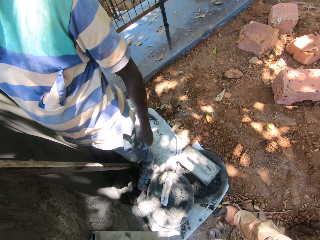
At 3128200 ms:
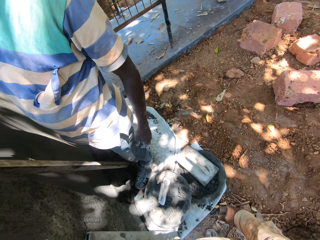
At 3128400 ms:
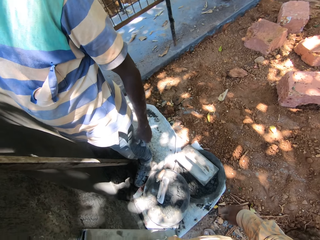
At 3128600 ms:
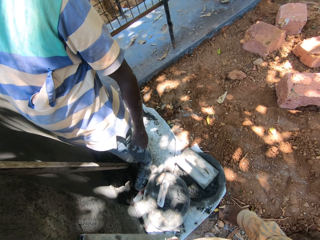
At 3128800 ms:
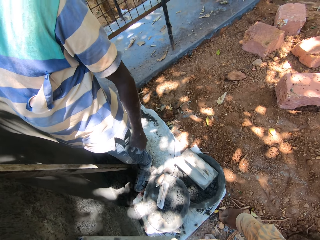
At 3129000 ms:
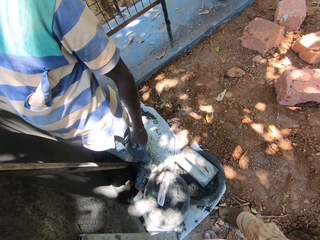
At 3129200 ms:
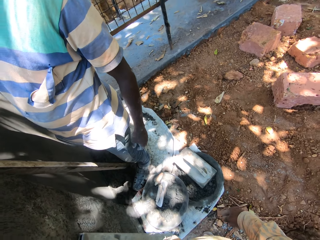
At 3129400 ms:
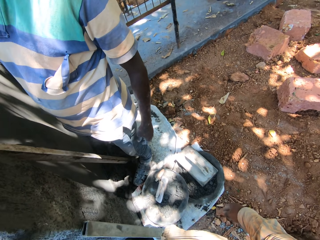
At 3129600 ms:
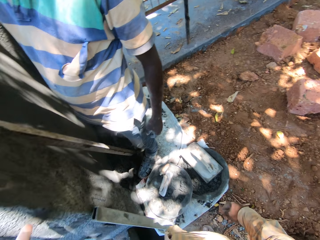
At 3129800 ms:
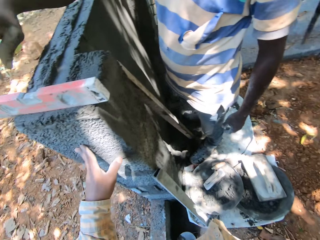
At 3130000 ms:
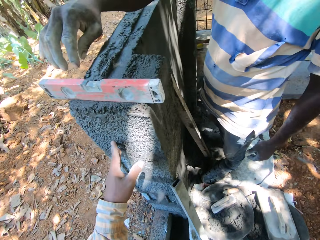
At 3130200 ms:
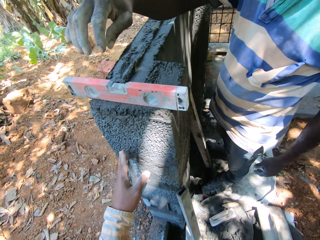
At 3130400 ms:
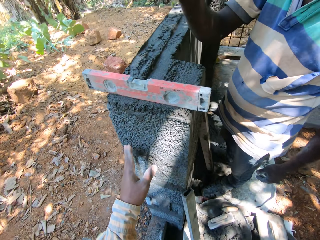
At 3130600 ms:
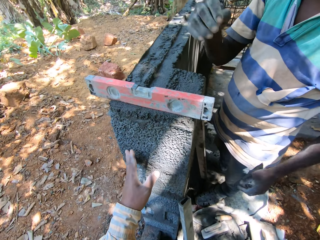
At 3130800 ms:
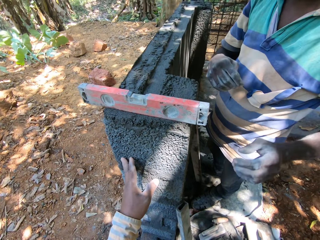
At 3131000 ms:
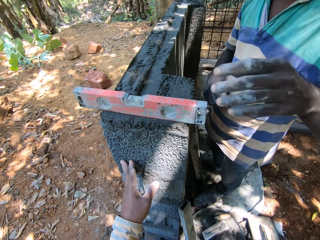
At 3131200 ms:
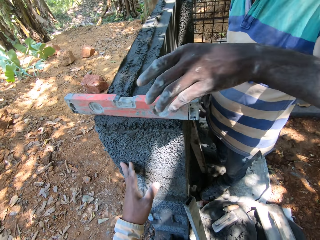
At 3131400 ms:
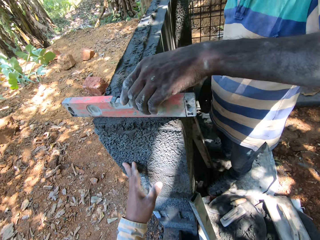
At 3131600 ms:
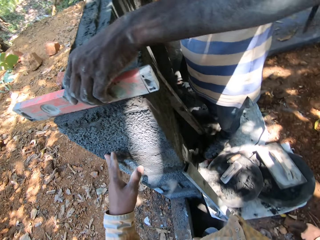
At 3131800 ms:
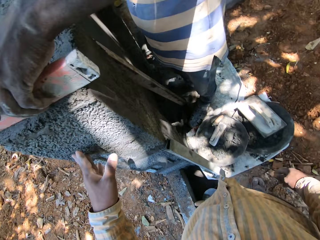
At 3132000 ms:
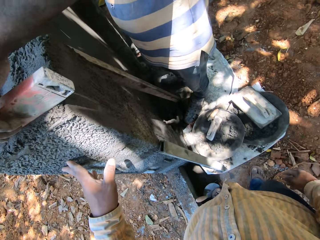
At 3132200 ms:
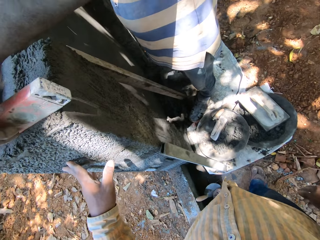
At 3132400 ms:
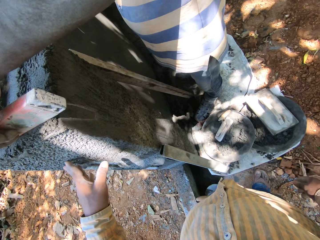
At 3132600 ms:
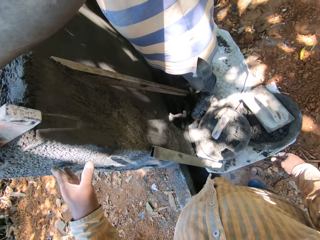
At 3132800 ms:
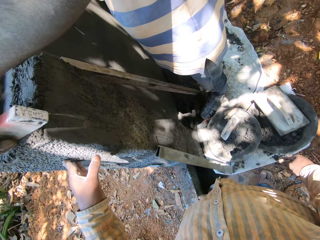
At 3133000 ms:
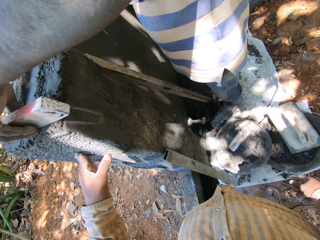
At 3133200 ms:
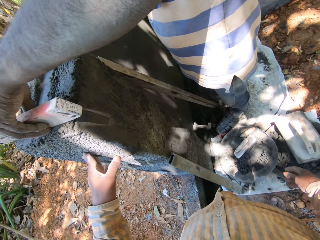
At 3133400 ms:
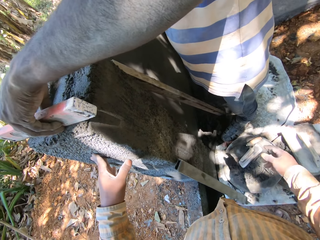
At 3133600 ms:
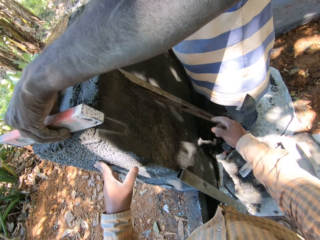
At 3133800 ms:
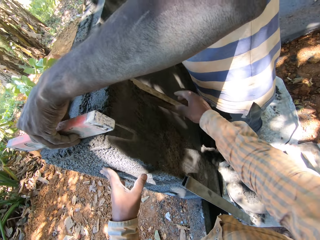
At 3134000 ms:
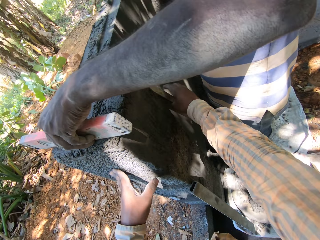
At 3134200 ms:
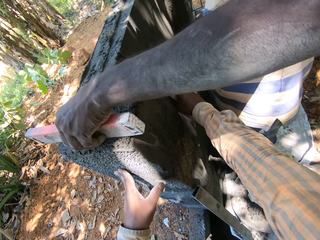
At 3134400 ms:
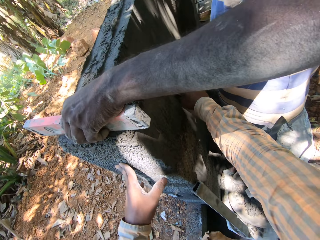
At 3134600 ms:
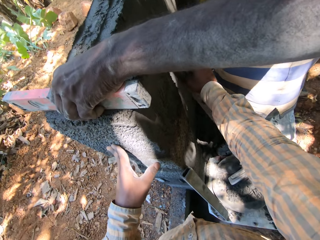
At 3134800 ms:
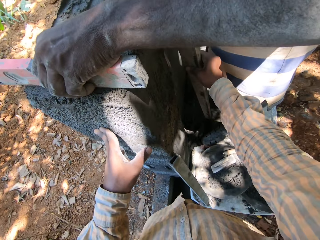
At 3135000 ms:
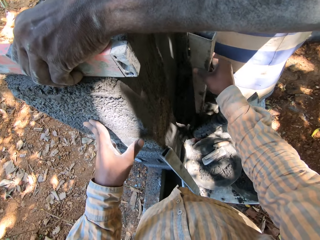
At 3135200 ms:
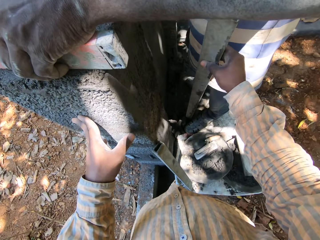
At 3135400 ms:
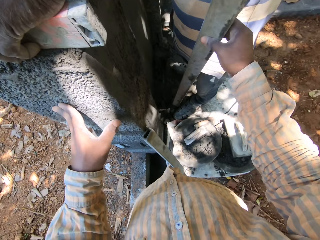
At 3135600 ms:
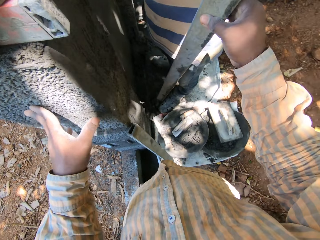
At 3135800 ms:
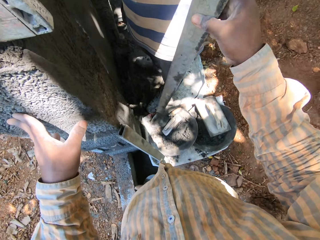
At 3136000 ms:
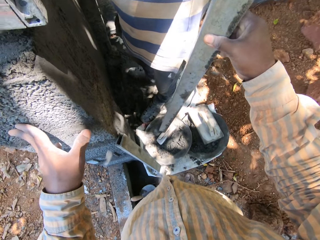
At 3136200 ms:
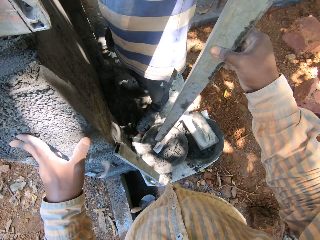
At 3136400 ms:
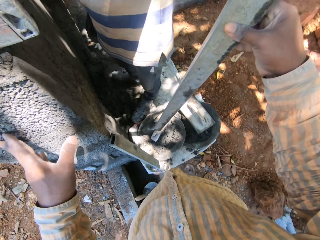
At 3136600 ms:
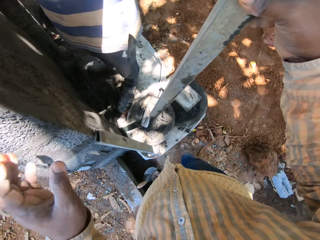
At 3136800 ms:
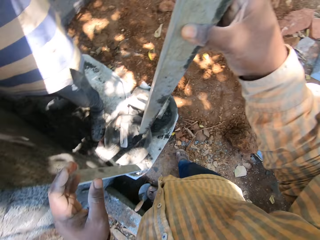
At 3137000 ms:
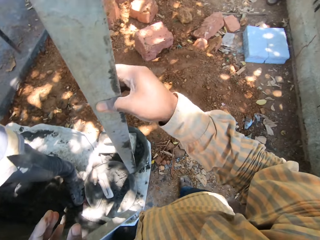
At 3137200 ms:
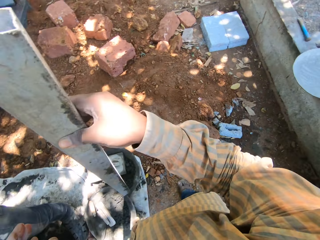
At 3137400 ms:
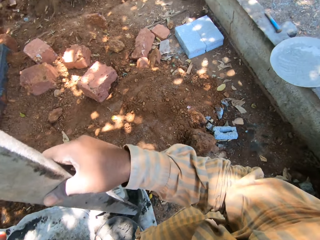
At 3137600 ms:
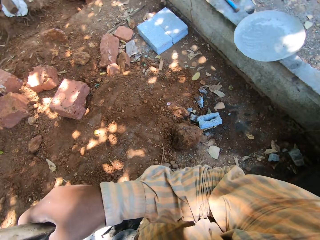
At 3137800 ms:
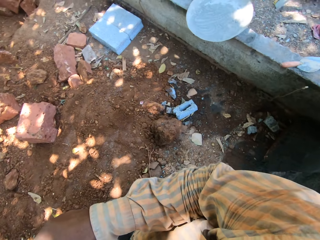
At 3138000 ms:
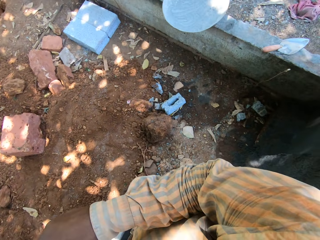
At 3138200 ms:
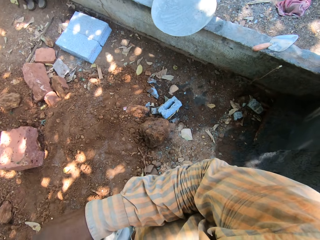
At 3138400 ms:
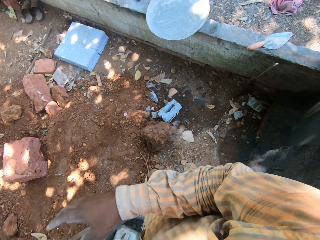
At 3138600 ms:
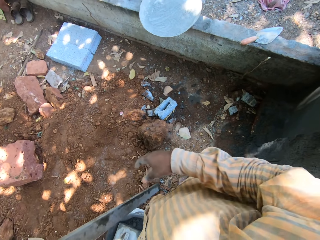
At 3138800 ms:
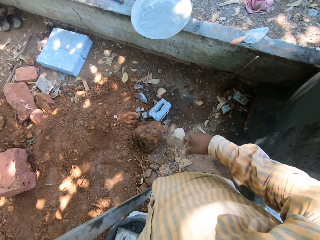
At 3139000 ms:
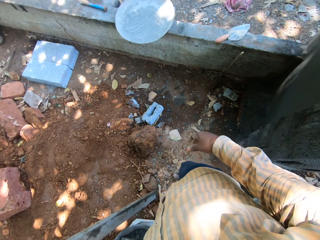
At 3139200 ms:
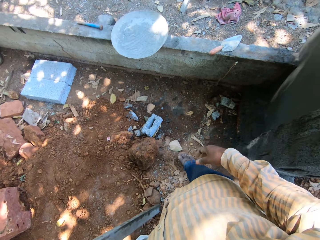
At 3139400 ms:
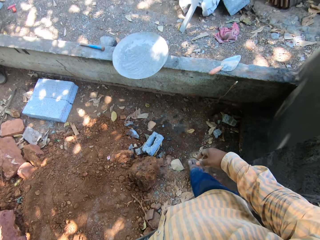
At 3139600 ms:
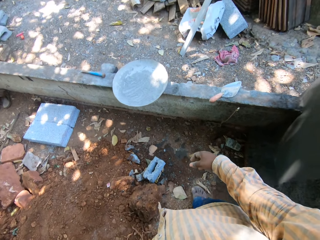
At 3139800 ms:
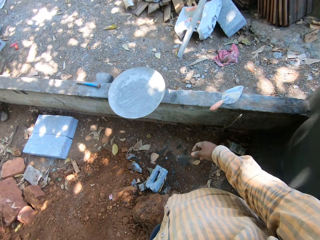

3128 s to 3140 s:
The man places his left hand on the spirit level on the wall. The camera wearer takes the metal rod by the wall with his right hand. He moves the rod. He places the metal rod on the wooden float on the ground with his right hand. He places the metal rod on a cement bowl on the ground with his right hand.

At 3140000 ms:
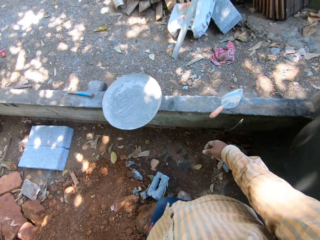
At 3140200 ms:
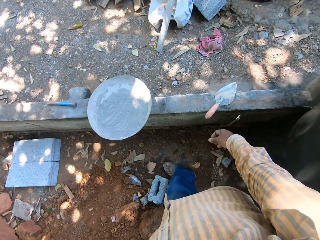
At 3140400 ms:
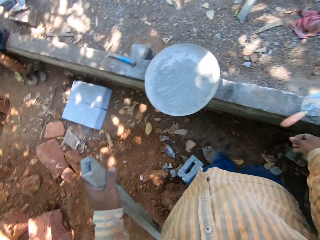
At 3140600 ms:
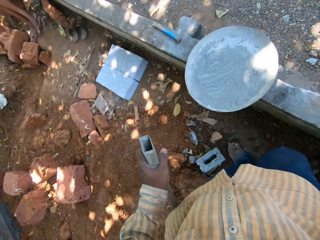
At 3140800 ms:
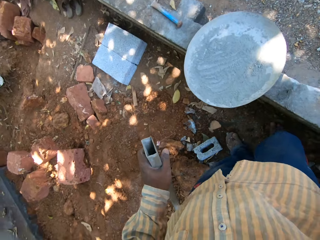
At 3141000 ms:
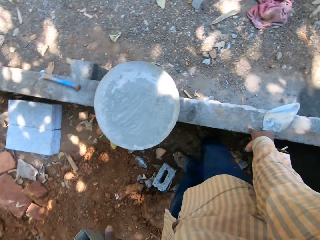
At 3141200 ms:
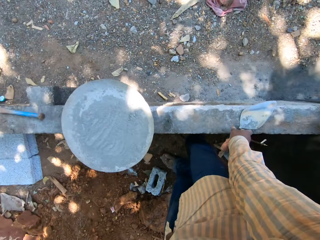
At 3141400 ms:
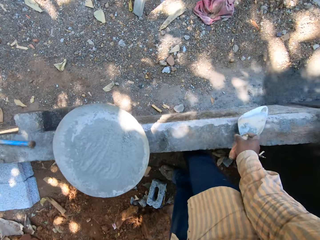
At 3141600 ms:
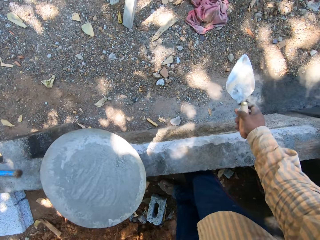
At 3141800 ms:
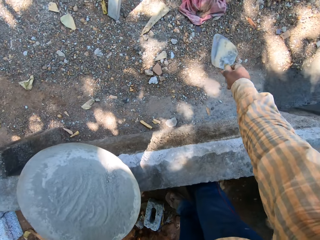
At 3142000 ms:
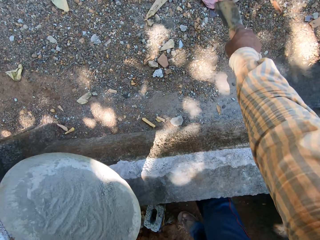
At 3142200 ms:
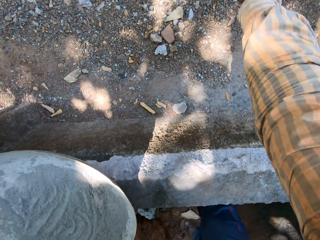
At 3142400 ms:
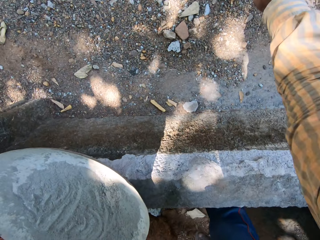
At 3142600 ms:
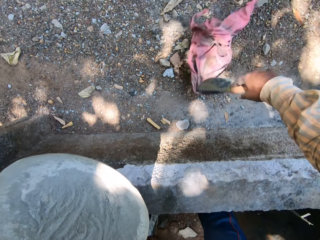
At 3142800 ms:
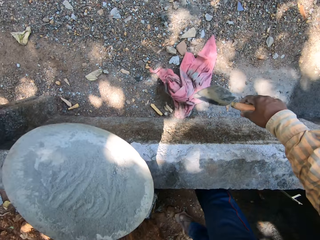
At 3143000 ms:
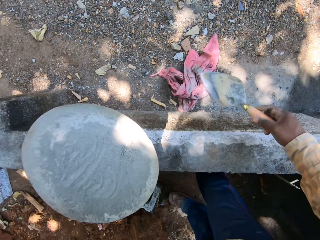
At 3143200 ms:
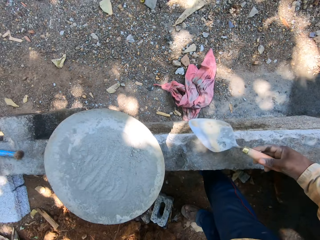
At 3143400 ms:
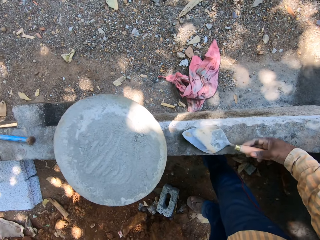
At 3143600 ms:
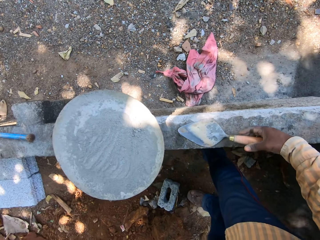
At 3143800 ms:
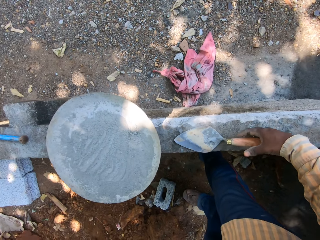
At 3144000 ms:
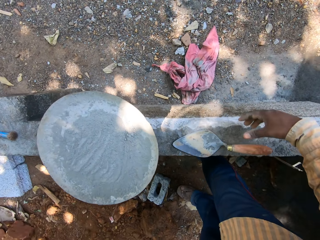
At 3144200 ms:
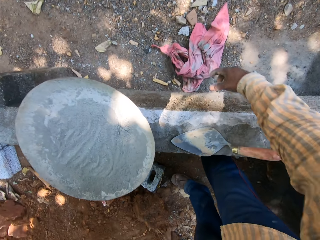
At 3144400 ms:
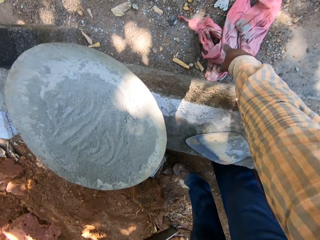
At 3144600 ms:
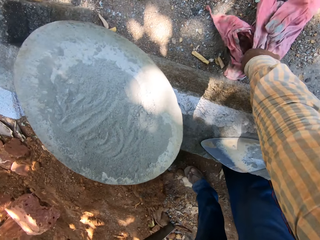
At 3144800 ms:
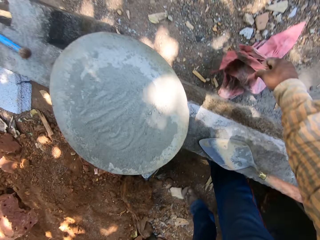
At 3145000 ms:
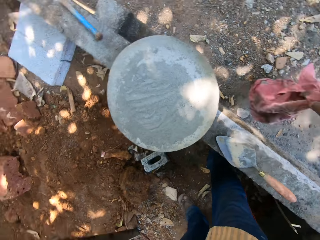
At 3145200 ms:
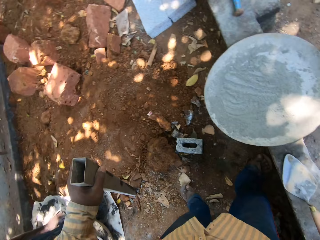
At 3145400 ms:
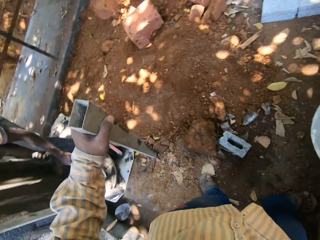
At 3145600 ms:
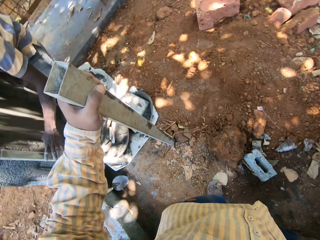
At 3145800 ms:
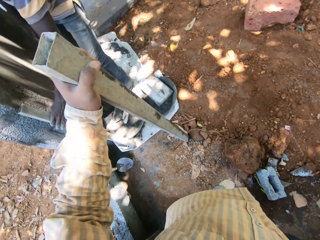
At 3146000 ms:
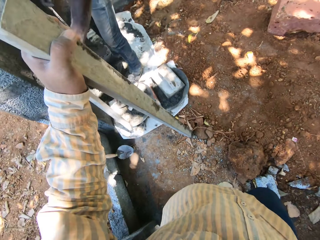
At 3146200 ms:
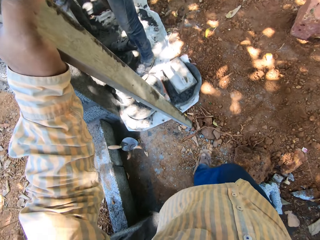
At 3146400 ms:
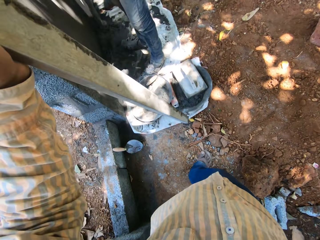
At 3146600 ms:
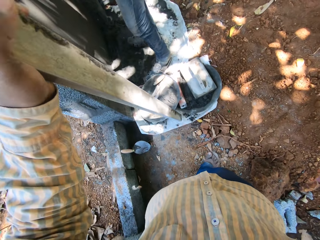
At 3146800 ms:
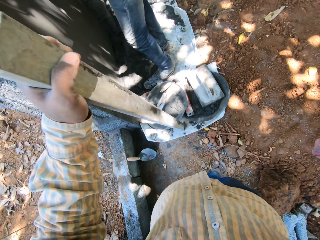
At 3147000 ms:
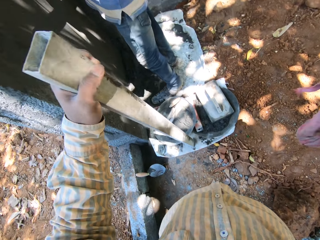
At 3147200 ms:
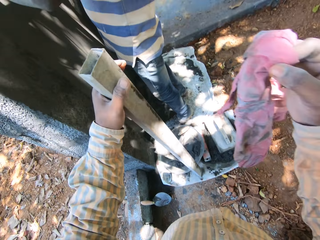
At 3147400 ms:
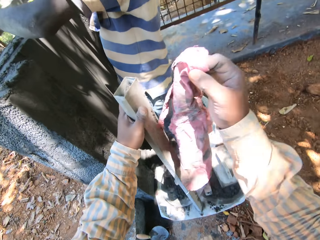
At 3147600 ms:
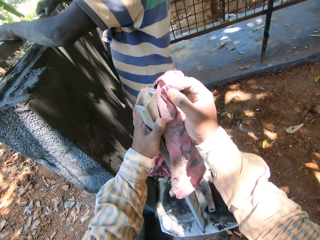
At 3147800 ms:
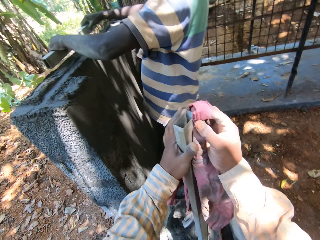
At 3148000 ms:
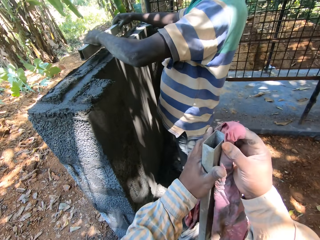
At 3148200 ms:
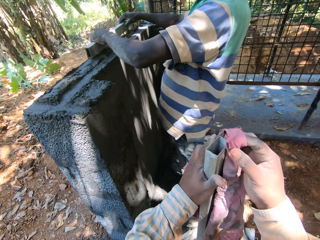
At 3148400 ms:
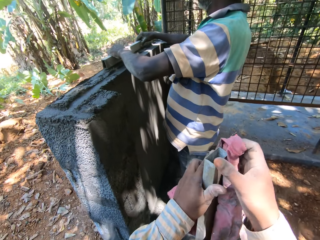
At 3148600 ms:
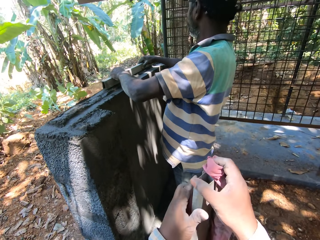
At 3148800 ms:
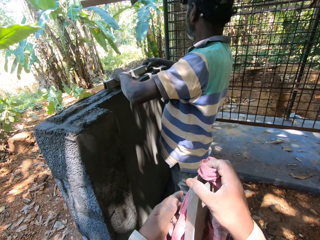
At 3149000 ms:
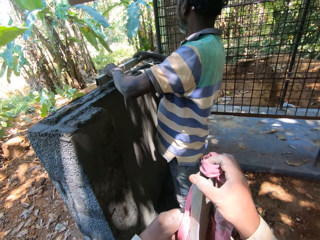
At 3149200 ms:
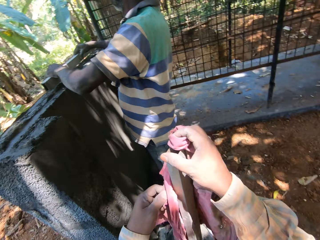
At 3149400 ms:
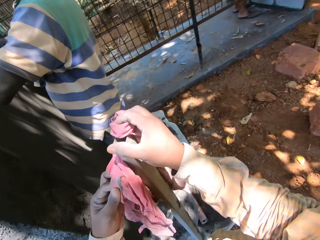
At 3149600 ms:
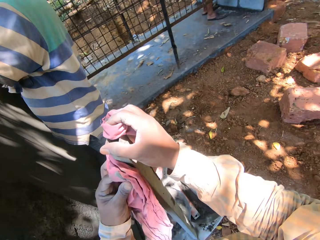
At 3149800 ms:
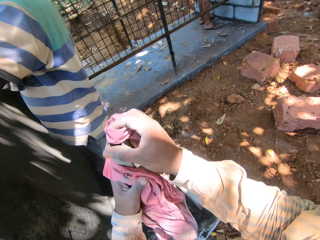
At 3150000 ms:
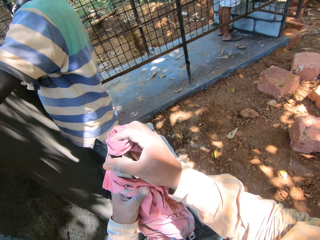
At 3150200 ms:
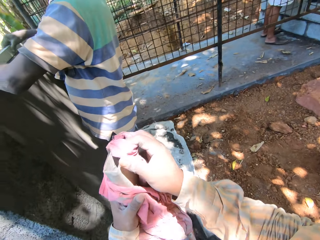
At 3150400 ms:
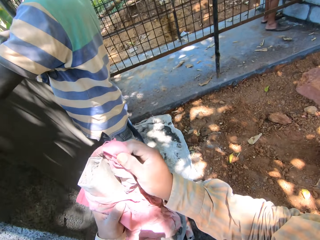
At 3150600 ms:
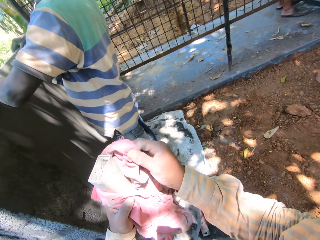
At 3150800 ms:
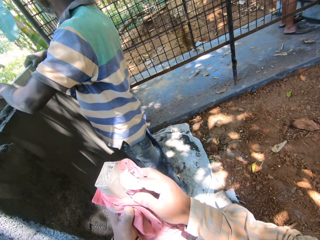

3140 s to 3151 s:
The camera wearer takes a hand trowel from a pavement with his right hand. He pulls a rag on the ground with the hand trowel in his right hand. He places the hand trowel on the pavement with his right hand. He takes the rag from the ground with his right hand. The man takes the metal rod by the wall with his left hand. The camera wearer lifts the metal rod from the ground with his left hand. He places the metal rod on a sack on the ground with his right hand. He wipes the rod. He places the rag on the metal rod in his left hand with his right hand. The man places the metal rod on the wall with both hands and smoothens the metal rod on the wall with both hands. The camera wearer places his left hand on the rag in his right hand.
